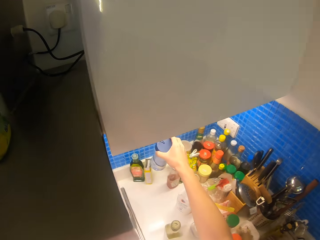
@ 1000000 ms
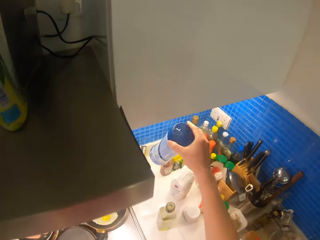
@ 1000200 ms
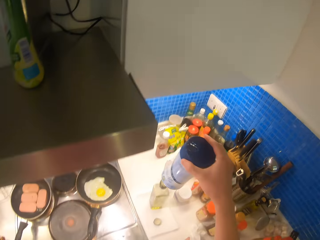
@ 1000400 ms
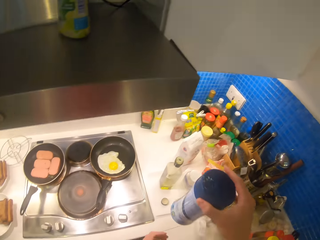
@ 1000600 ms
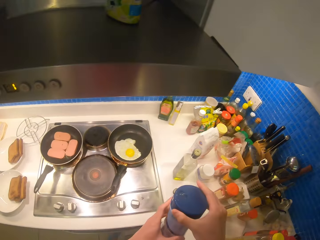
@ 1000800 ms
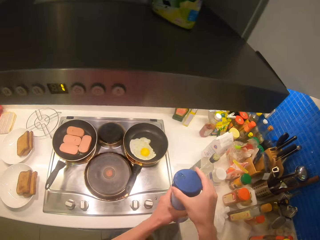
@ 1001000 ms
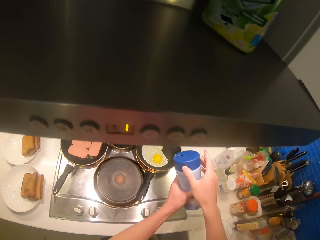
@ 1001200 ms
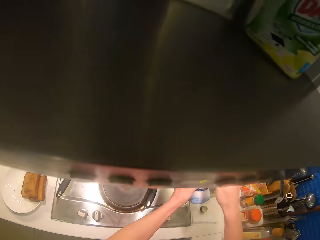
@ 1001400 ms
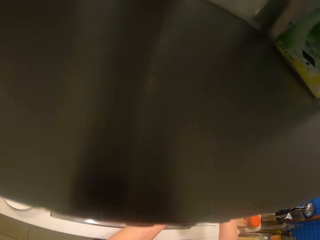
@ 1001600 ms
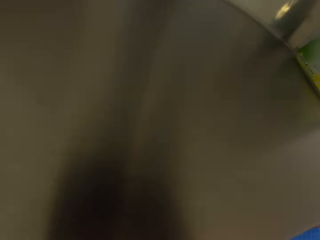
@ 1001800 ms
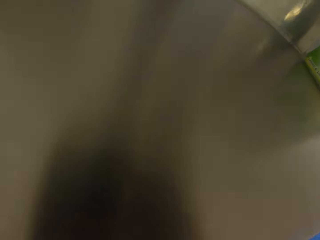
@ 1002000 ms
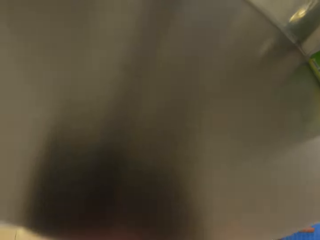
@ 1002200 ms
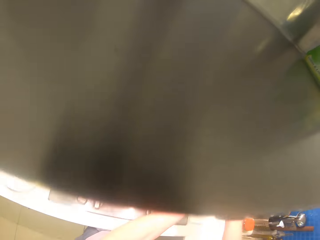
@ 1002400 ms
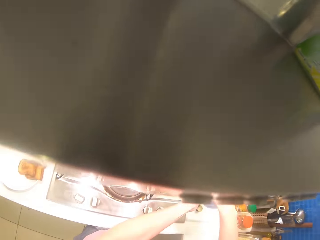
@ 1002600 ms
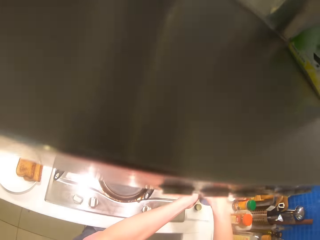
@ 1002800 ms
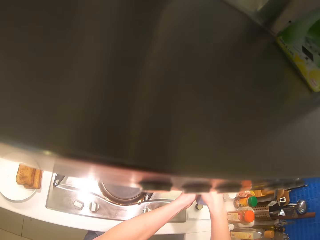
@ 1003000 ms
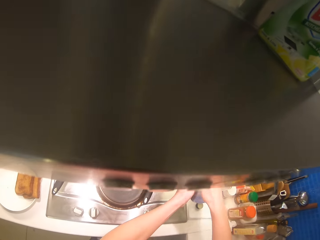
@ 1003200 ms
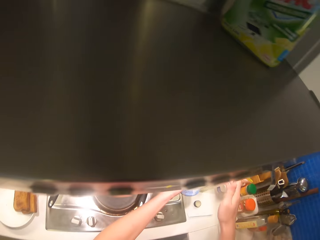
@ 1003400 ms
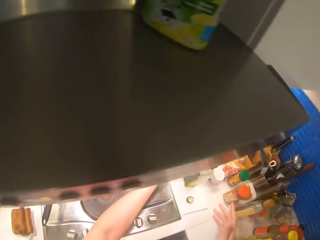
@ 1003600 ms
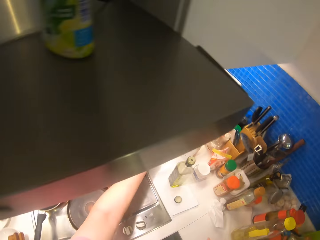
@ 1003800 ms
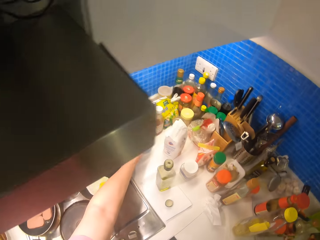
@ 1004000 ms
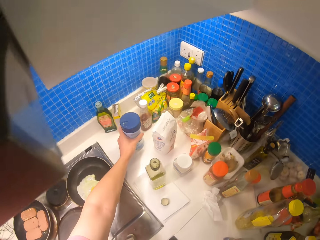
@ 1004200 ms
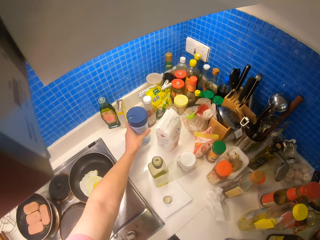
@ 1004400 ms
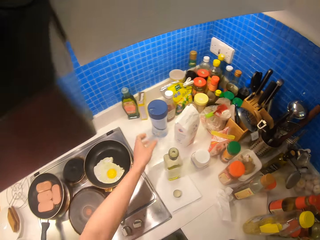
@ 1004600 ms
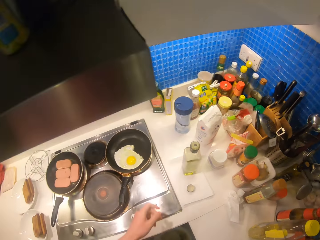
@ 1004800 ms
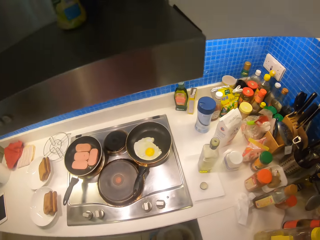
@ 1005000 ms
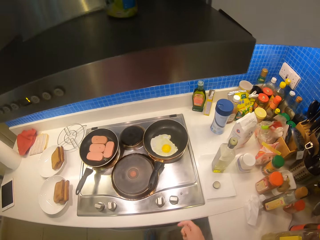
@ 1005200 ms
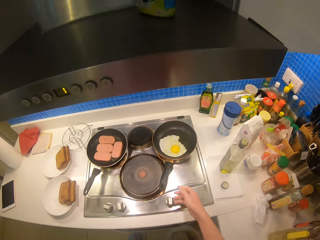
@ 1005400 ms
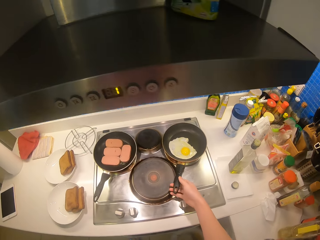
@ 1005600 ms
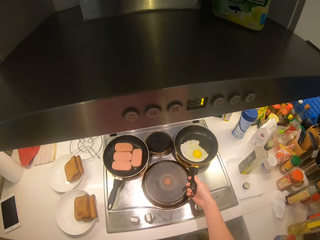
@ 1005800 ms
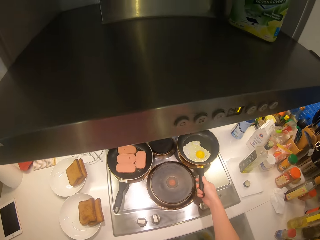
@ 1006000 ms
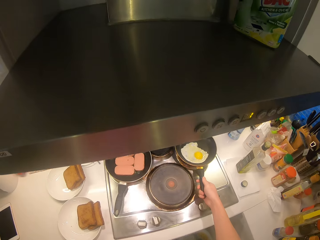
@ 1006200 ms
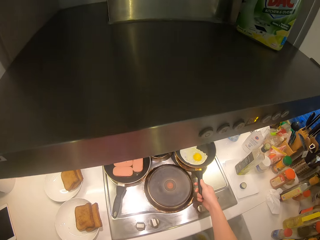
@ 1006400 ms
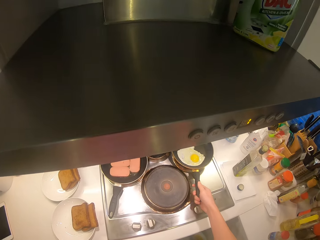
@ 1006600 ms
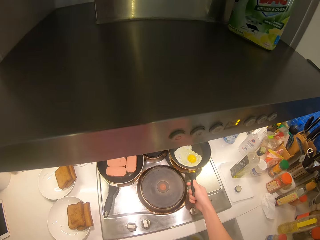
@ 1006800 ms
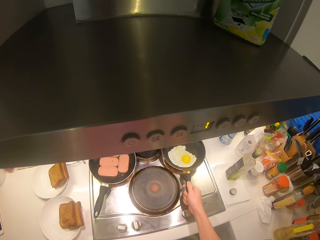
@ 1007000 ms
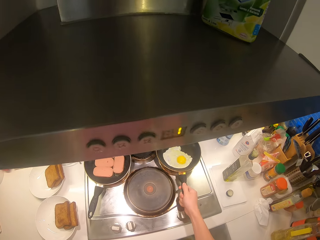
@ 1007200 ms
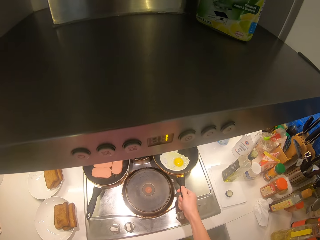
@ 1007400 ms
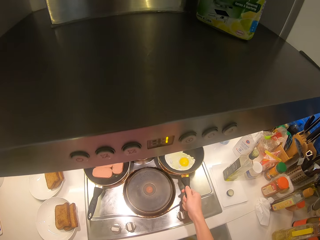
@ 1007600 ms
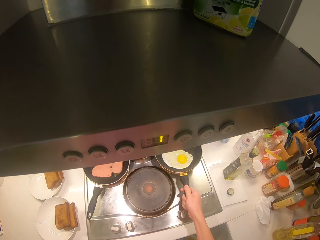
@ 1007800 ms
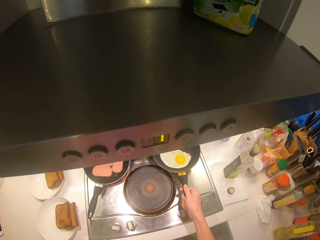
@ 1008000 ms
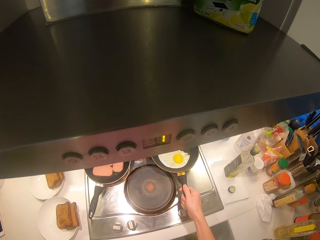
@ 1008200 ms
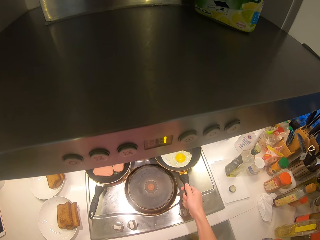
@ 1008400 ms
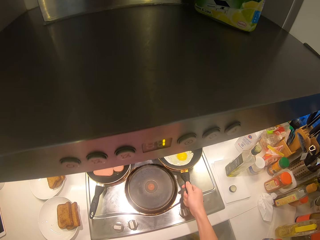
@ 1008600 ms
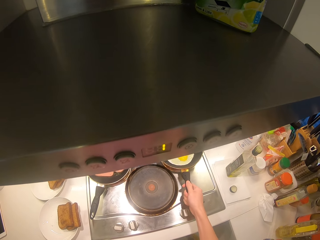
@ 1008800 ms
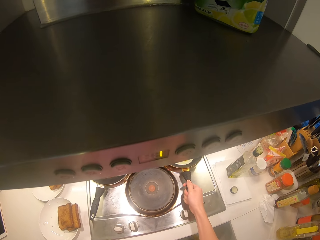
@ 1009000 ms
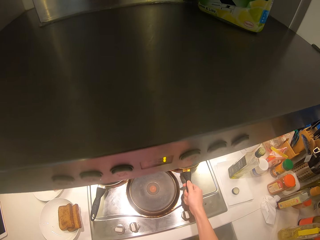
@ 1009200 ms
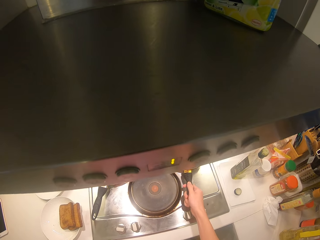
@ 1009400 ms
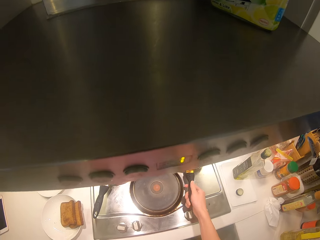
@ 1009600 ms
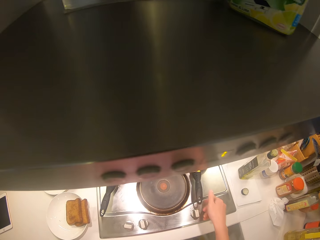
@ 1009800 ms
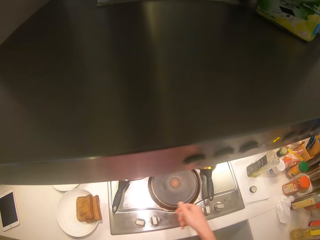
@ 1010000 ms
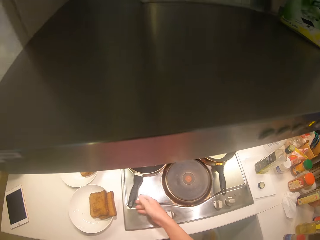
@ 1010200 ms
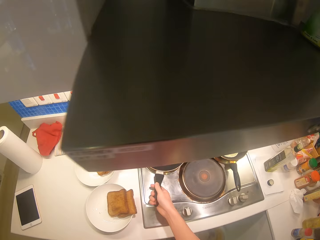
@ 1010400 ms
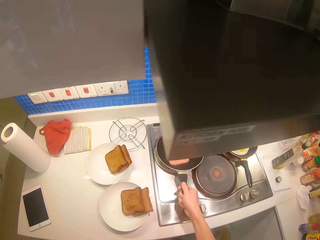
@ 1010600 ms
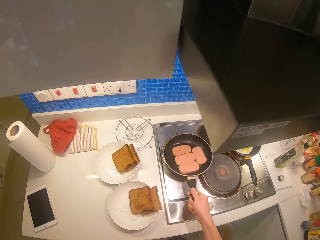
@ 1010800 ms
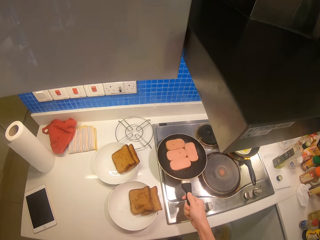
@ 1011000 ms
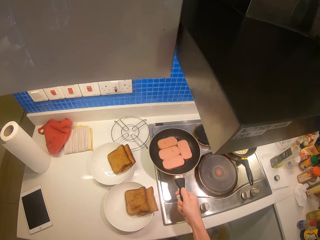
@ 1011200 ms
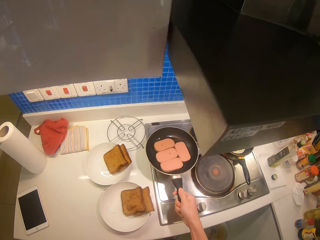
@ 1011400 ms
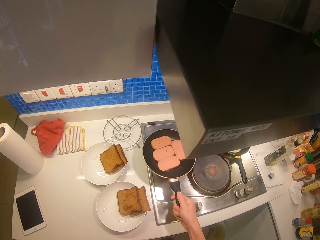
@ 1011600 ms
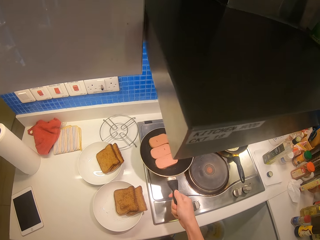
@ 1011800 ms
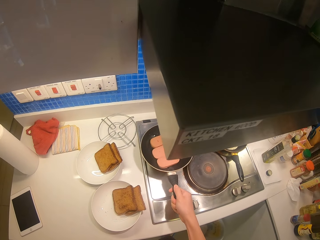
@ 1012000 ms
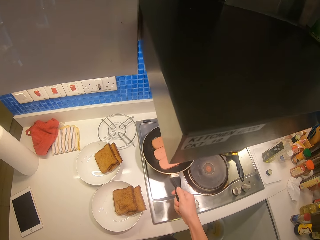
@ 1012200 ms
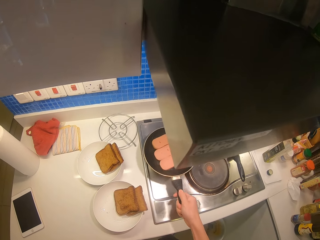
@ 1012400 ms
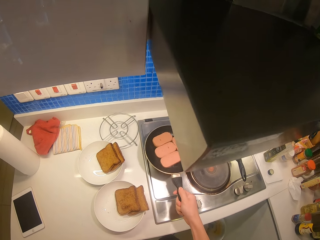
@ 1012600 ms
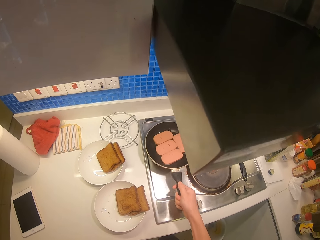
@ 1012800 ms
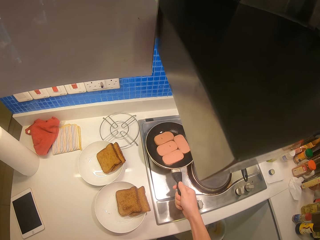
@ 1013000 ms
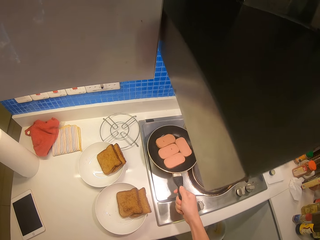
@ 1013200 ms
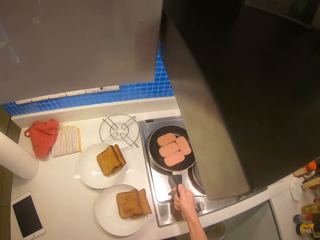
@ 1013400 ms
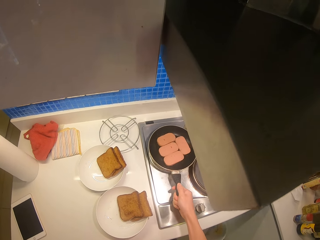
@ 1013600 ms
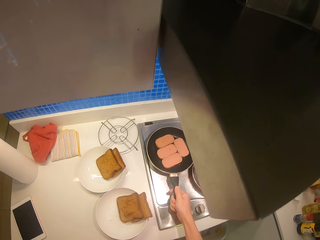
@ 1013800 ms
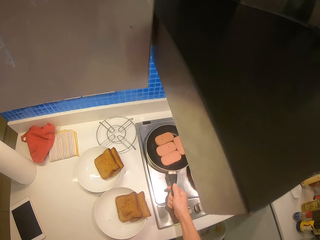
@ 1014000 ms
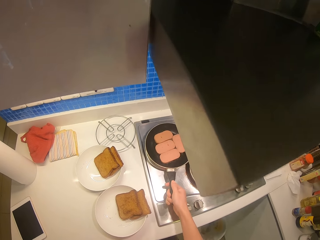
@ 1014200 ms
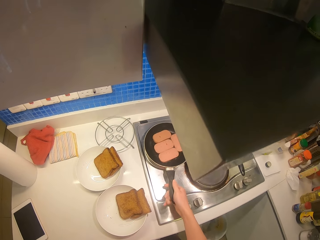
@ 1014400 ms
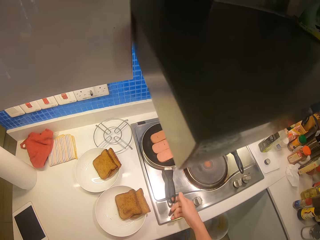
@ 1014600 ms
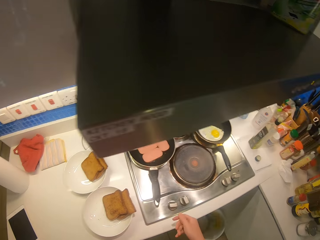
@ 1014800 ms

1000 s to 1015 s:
The camera wearer takes up the bottle. They shake the bottle. They put something on the frying pan. They place the bottle on the counter. They shake the egg on the pan. They fry the egg. They shake the sausages on the pan. They fry something.

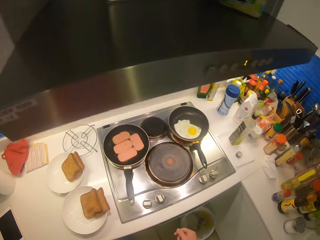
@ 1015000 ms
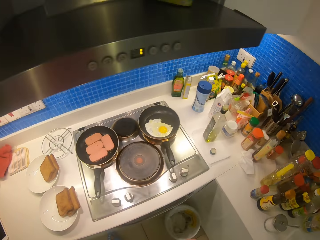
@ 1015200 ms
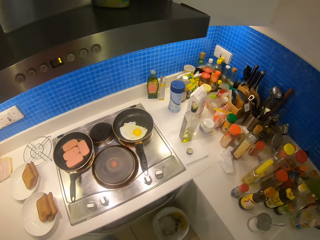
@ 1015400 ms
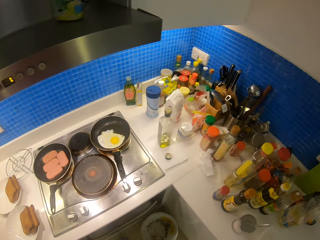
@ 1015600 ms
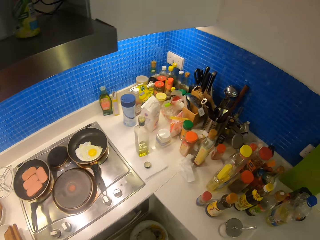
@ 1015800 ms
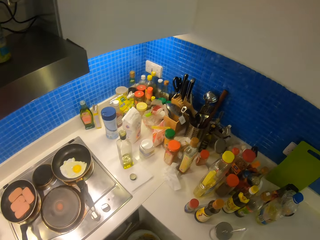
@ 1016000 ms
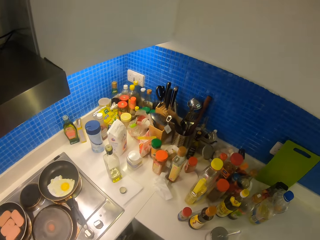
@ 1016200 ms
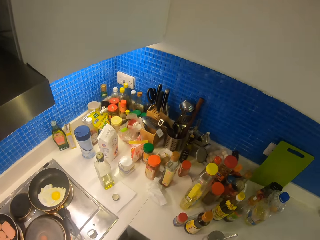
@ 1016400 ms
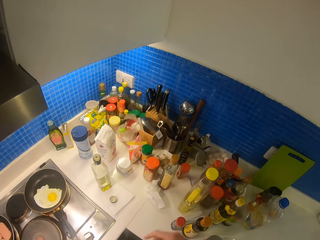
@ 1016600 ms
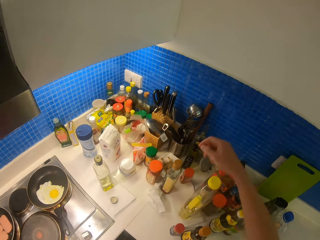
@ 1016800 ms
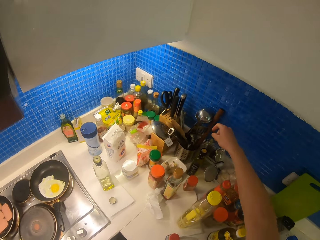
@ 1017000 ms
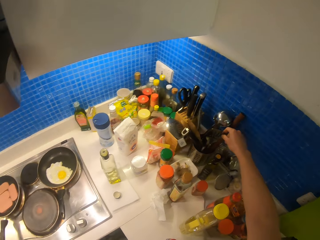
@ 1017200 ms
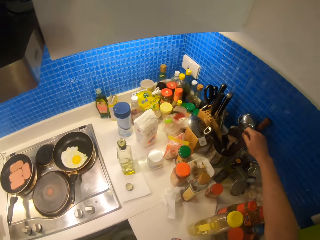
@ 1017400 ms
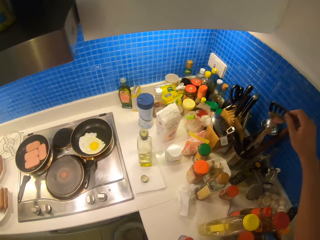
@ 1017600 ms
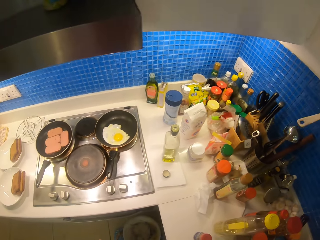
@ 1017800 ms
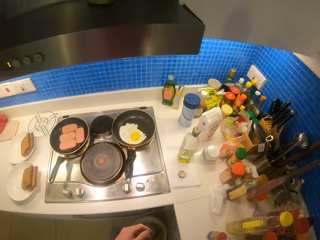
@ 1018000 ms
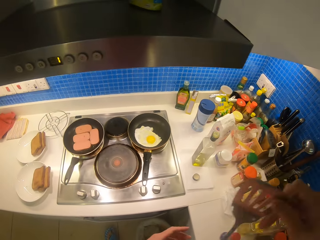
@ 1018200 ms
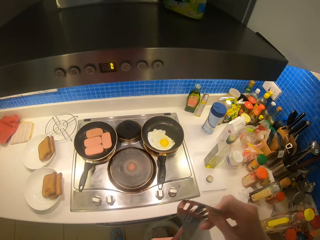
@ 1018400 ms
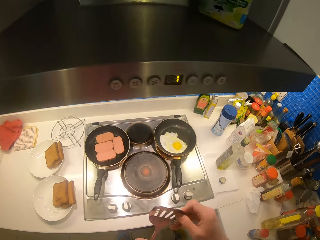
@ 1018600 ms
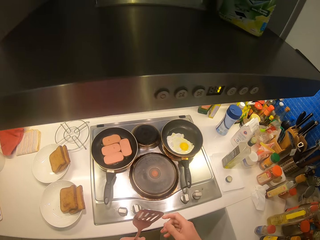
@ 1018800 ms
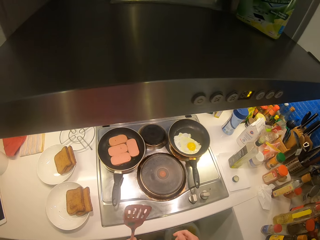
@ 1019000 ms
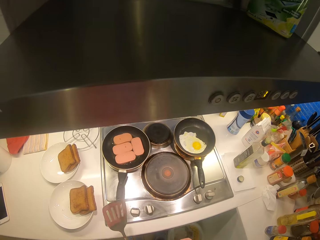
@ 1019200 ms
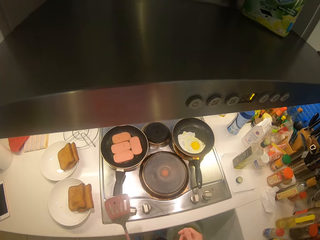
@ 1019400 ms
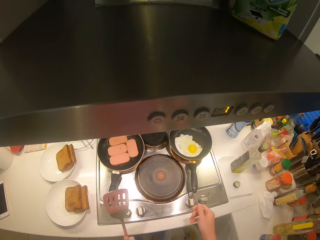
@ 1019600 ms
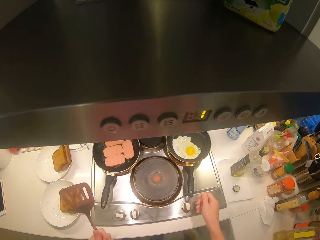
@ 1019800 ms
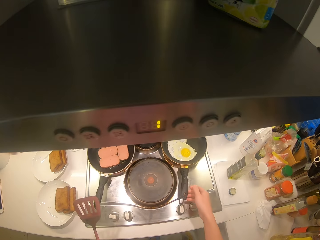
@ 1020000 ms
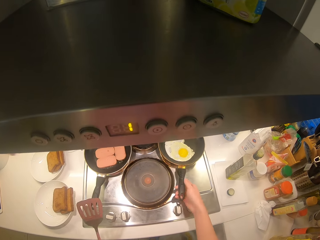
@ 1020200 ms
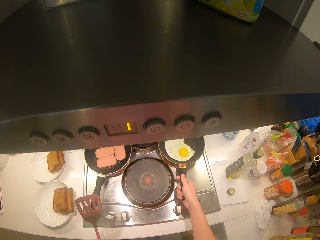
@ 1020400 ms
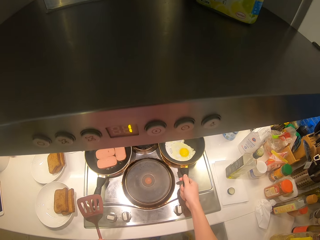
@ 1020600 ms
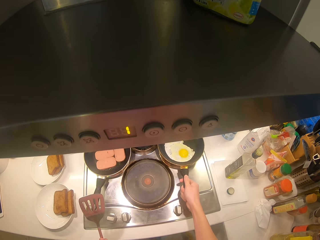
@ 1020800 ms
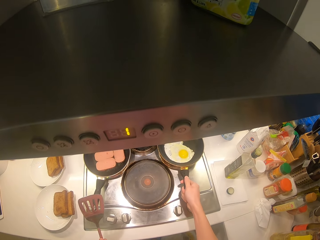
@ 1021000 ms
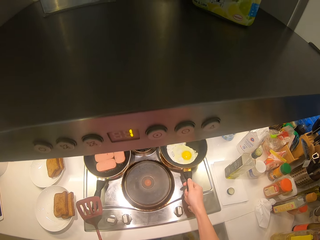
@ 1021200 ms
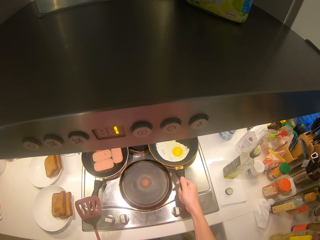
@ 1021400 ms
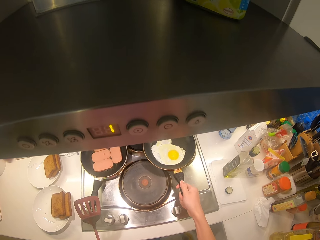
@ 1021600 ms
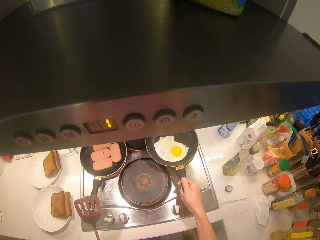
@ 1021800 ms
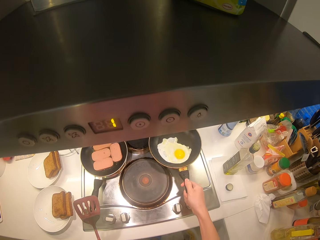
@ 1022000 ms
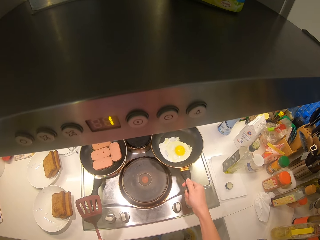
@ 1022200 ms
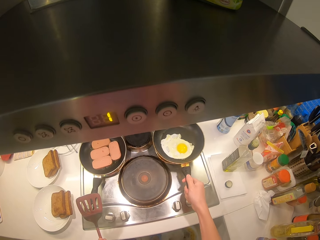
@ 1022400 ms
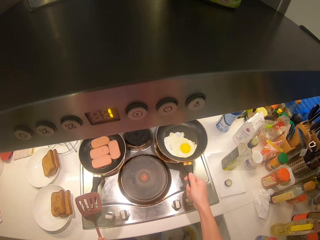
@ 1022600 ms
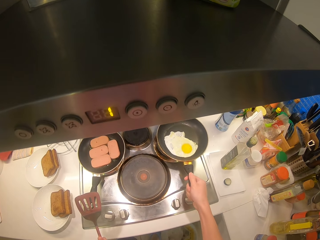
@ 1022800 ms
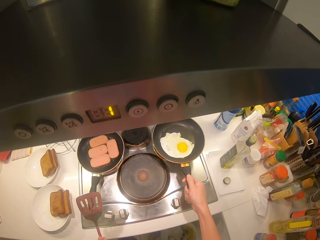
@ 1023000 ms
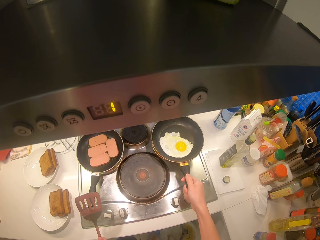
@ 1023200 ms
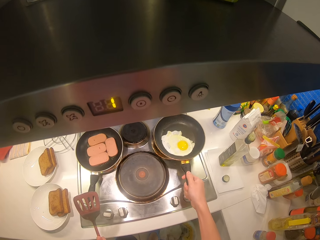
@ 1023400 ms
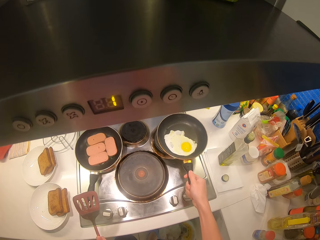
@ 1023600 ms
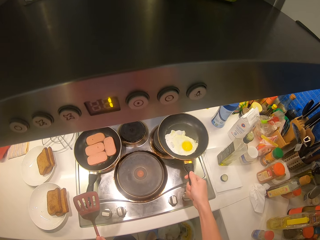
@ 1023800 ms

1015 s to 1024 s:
The camera wearer takes a turner spatula. They shake the egg on the pan.
